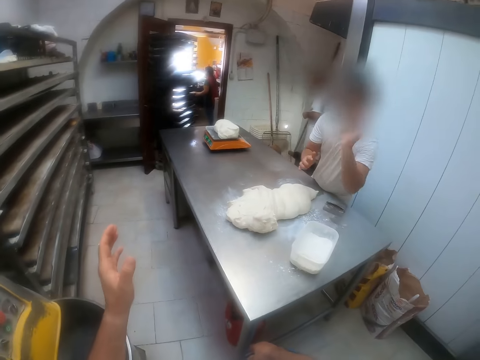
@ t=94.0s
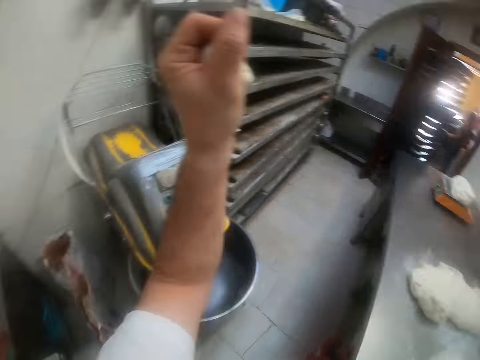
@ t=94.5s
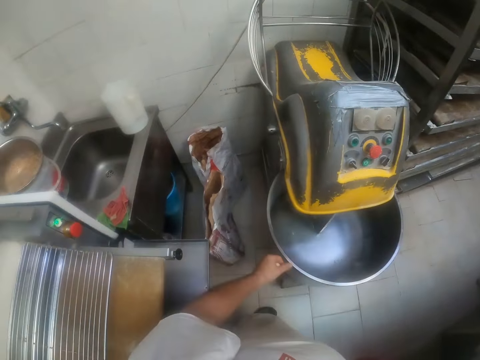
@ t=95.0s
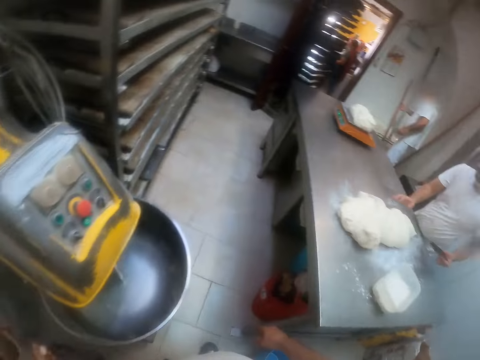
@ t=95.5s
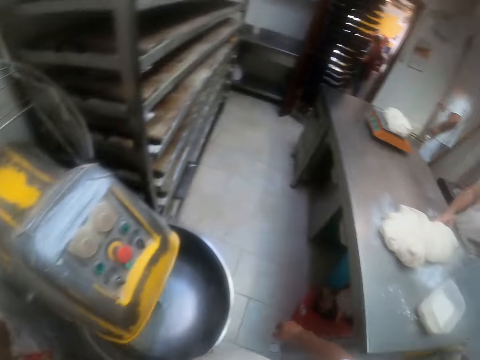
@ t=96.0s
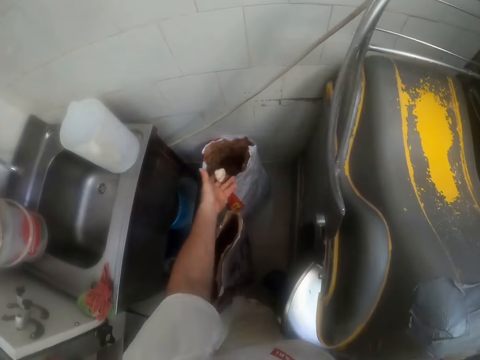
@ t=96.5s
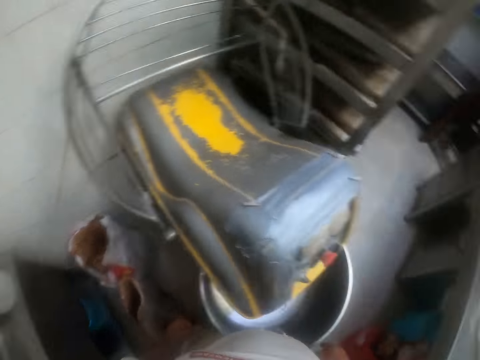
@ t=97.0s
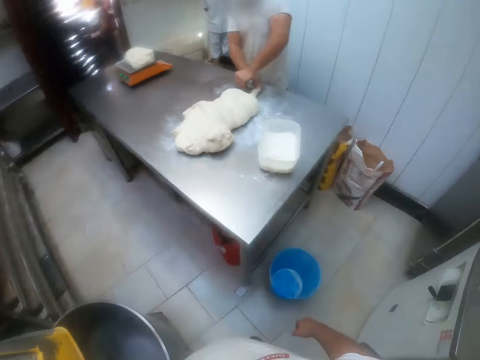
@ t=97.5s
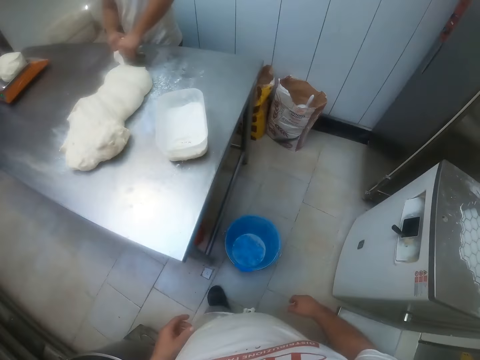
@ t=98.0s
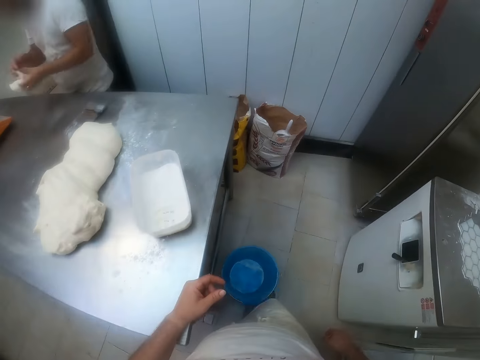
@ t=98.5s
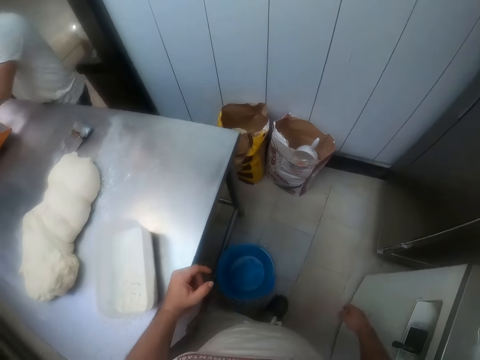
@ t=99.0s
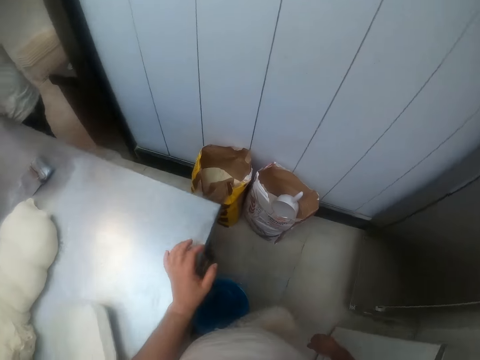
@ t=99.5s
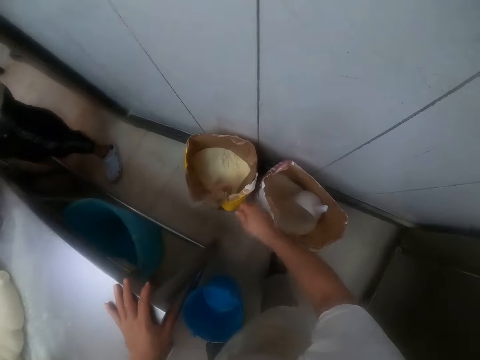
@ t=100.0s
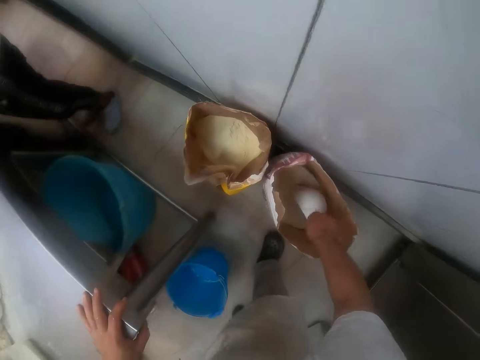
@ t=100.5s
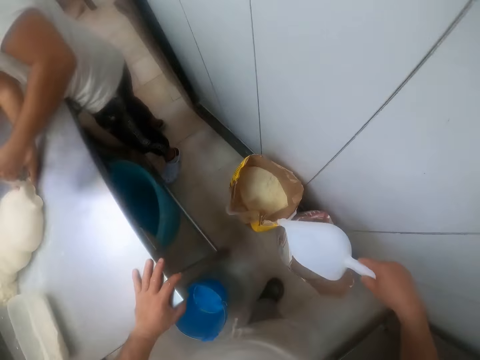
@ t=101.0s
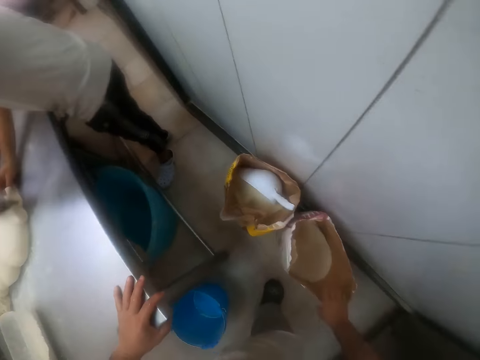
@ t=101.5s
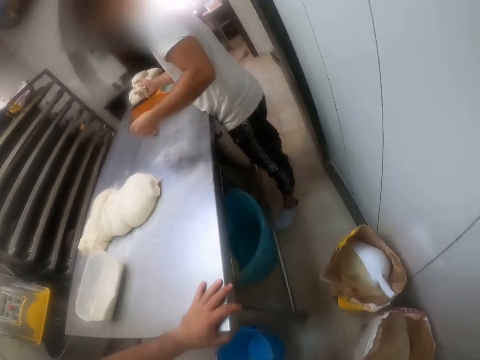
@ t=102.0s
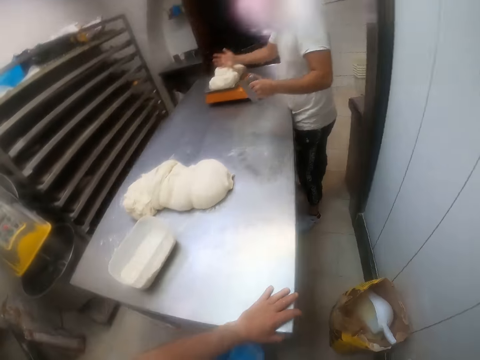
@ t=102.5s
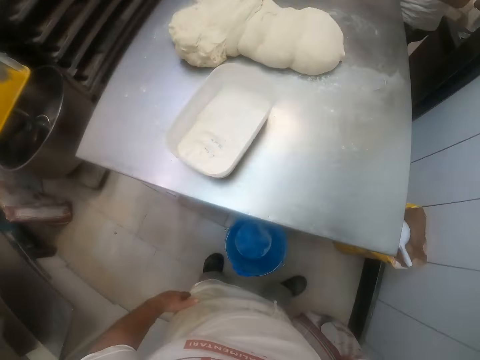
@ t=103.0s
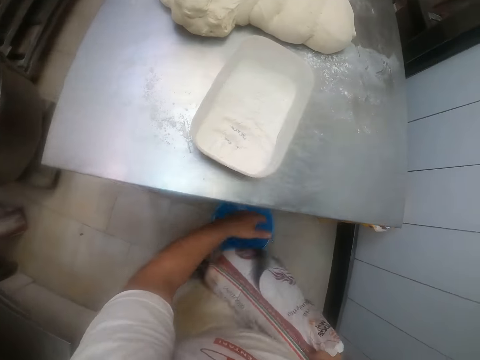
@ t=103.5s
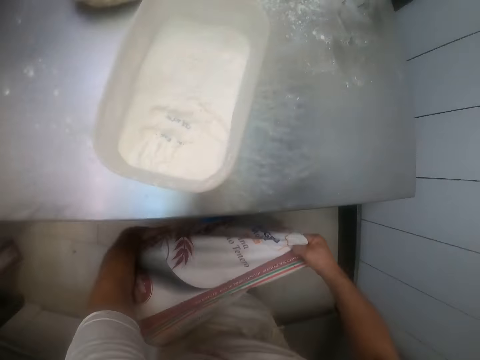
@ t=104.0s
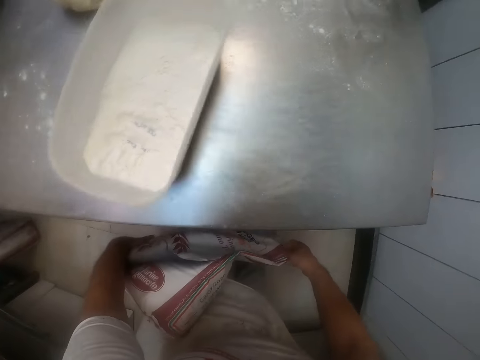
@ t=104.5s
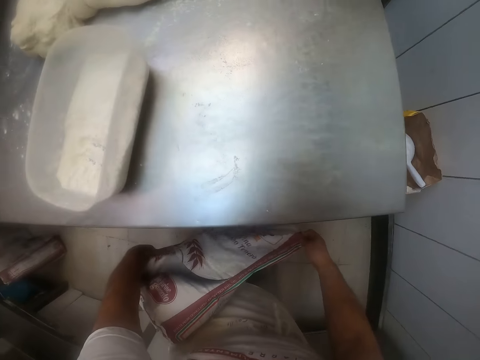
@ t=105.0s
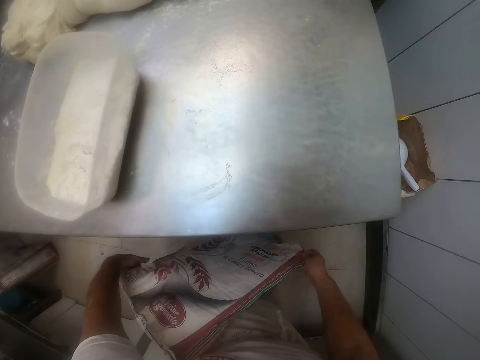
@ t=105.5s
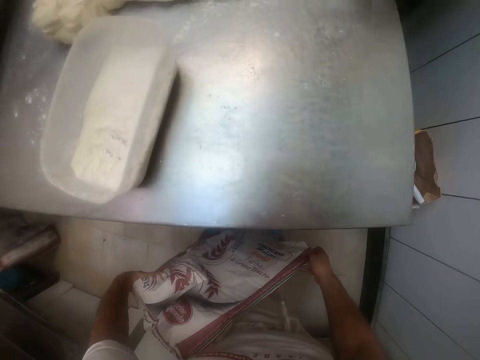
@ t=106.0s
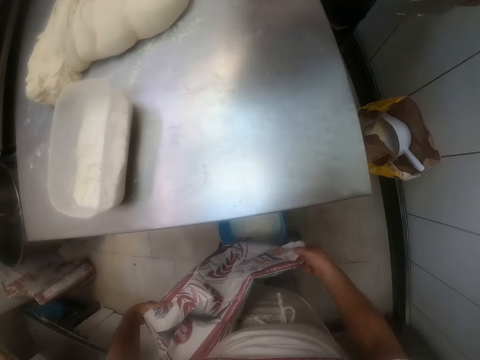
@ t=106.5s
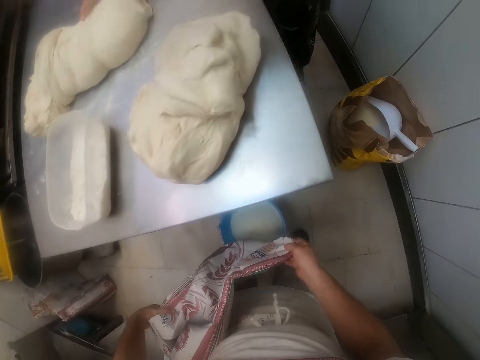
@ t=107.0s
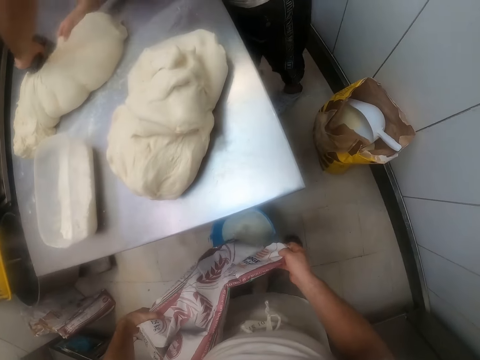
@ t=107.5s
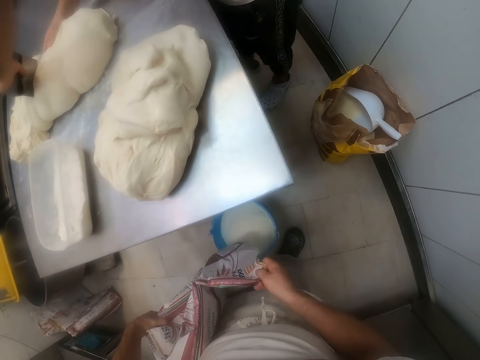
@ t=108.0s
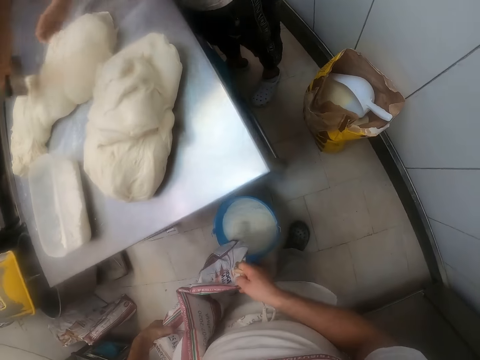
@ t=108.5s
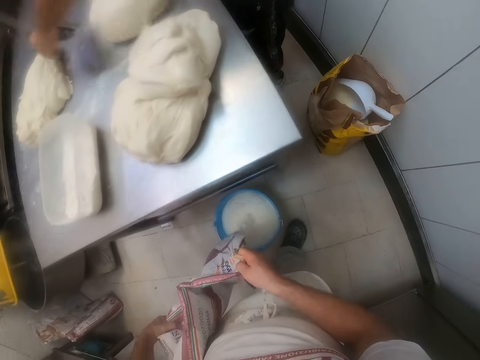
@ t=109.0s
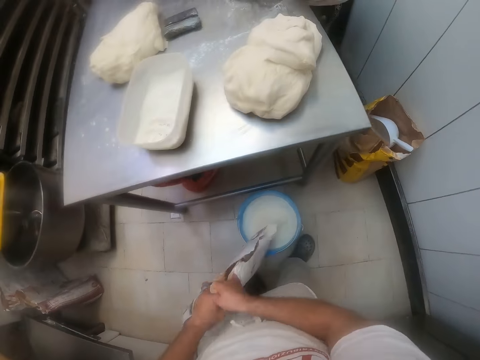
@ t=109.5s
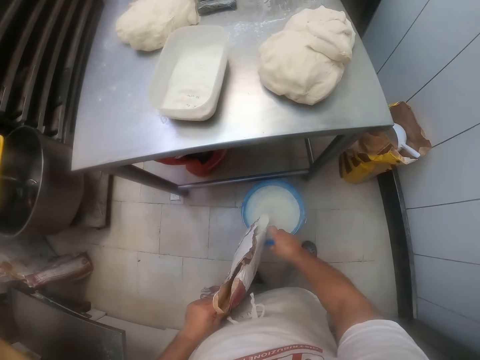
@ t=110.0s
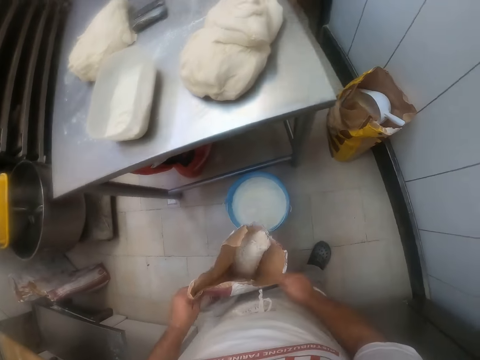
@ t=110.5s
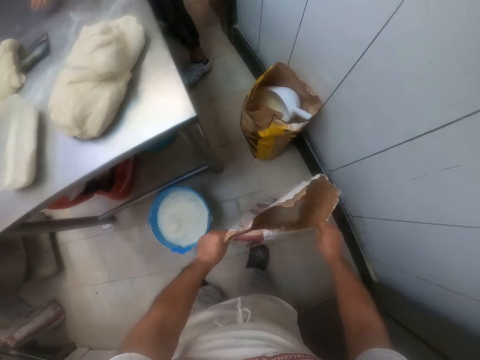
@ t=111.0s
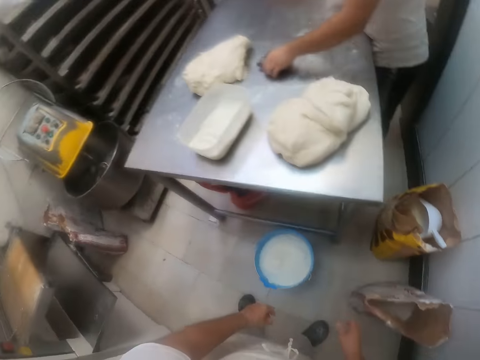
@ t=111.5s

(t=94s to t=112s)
The camera wearer catches a dough with his left hand. A man throws the dough to the camera wearer. The camera wearer throws the dough inside the paper bag on the floor. He kicks the bucket on the floor with his legs. He takes a bowl from a paper sack on the floor with his right hand. He drops the bowl in his right hand in the paper sack on the floor. He carries the paper sack from the floor with his right hand. He pours the flour in the paper bag inside the bucket on the floor with both hands. The man drops a dough on the table with both hands. The man cuts some dough from the dough on the table with the scraper in his left hand. The camera wearer drops the paper sack on the floor with both hands.

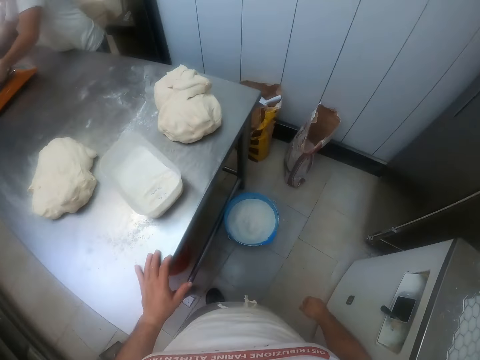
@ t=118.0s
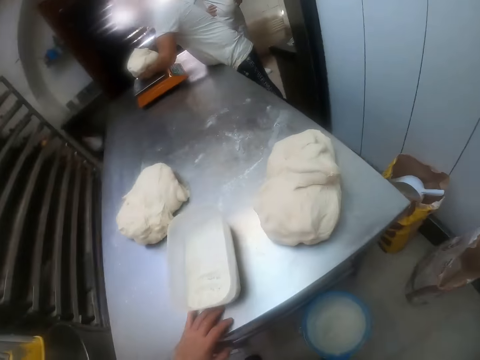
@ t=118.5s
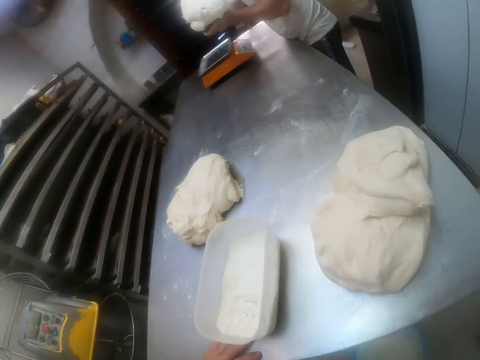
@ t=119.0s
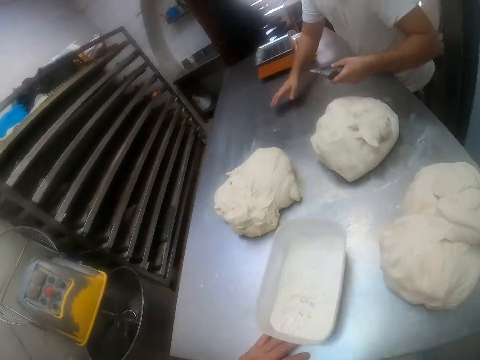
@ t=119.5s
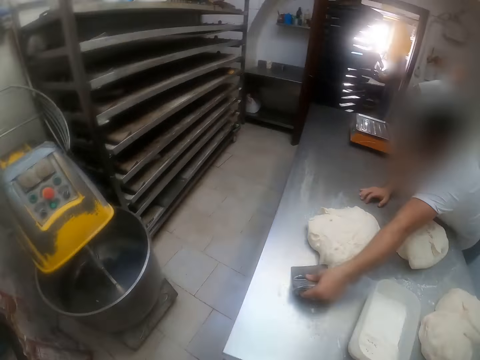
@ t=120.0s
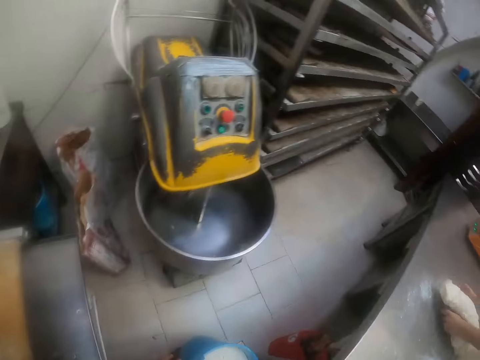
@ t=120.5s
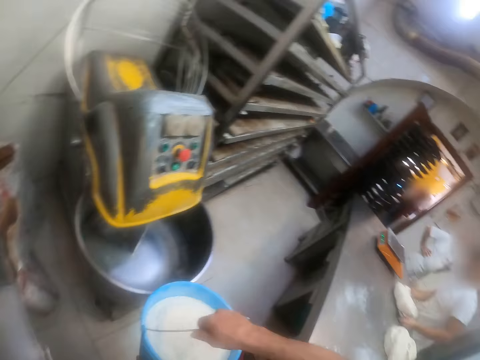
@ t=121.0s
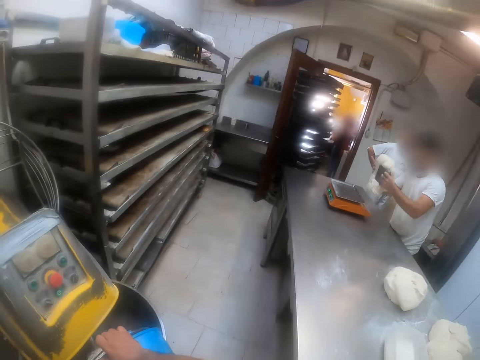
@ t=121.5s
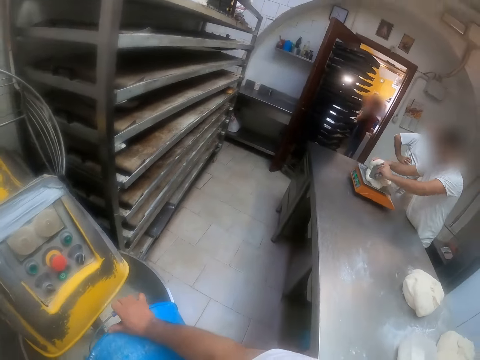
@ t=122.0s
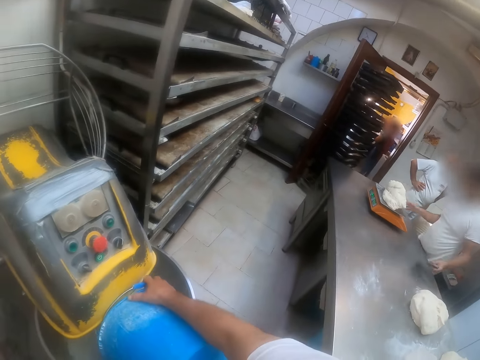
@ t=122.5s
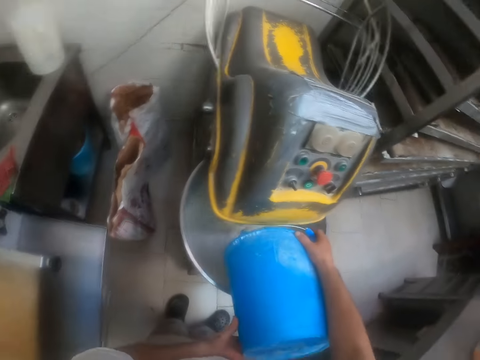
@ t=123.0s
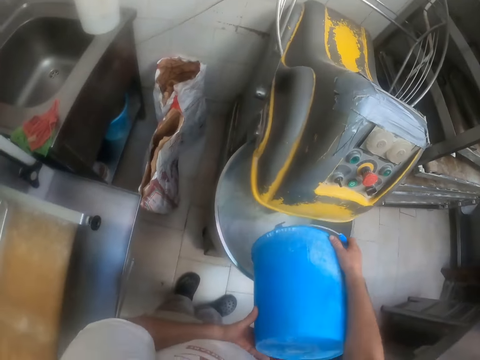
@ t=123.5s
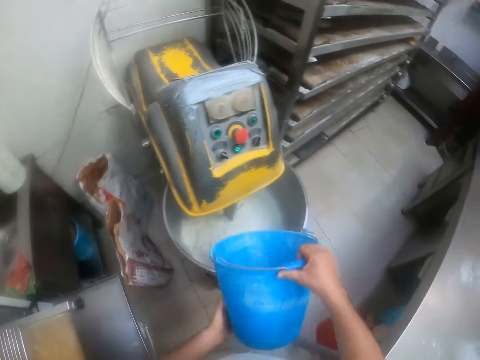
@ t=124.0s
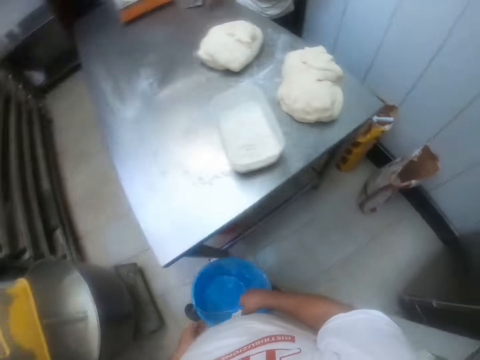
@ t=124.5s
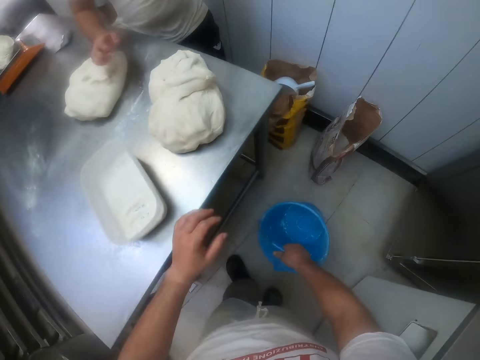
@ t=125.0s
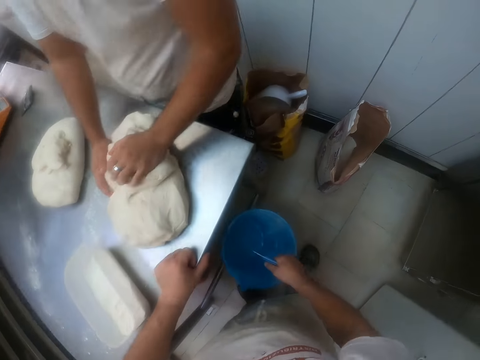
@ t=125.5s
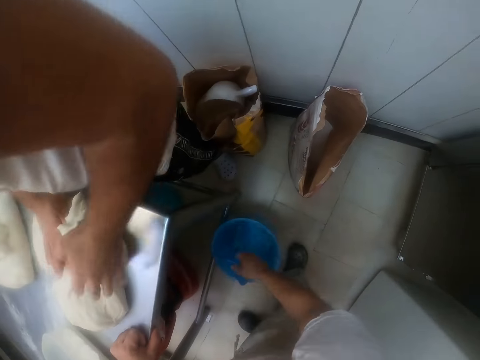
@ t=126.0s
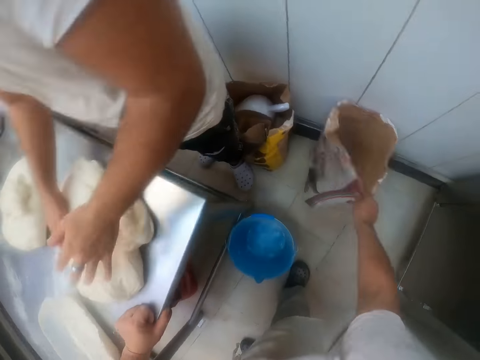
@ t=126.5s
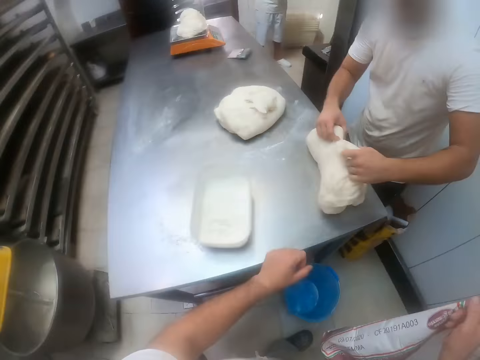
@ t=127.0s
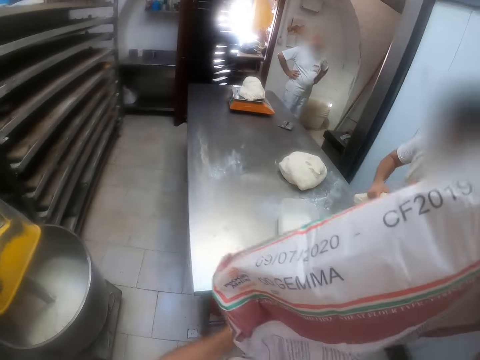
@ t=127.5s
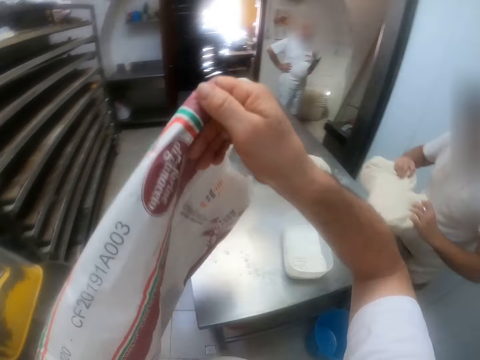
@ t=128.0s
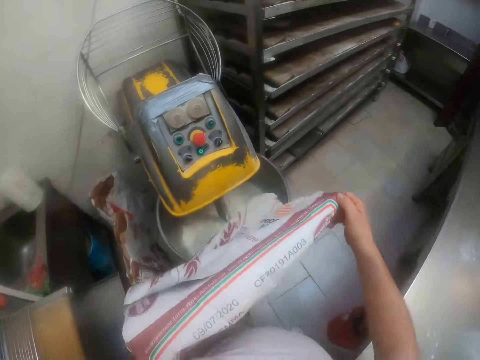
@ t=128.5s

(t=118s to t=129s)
The camera wearer throws the dough in his hand on the table with both hands. A man carries a dough from the table with both hands. The camera wearer carries the bucket full of flour. He pours the flour in the bucket inside the dough mixer. He hits the bucket on the mouth of the dough mixer with both hands. The man turns the dough on the table with both hands. The camera wearer drops the bucket in his right hand on the floor. He carries the paper sack from the floor with his right hand.
